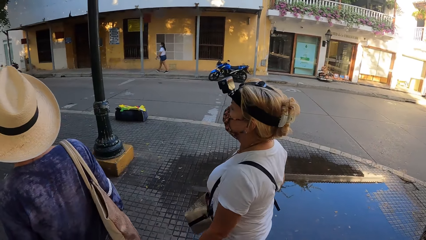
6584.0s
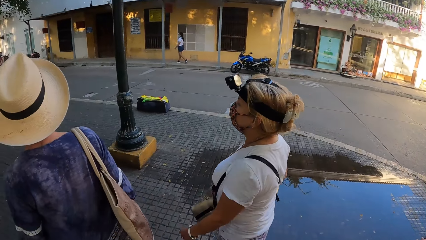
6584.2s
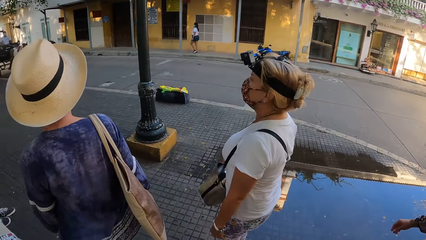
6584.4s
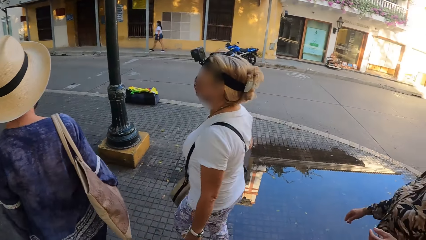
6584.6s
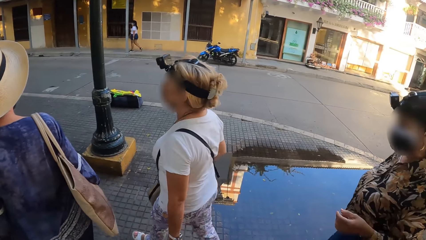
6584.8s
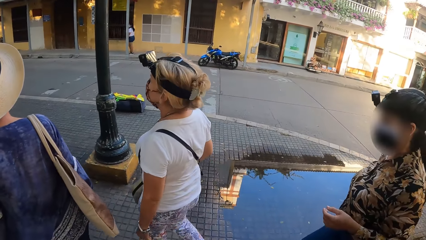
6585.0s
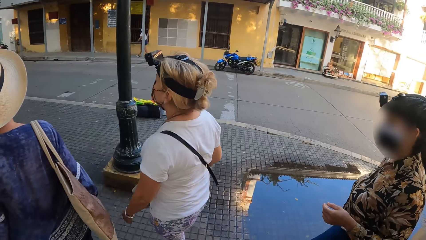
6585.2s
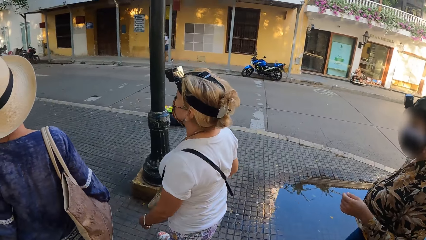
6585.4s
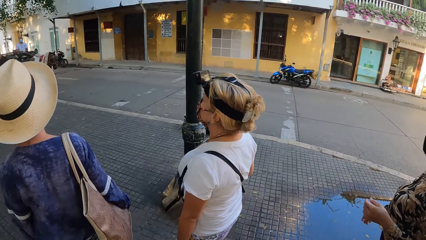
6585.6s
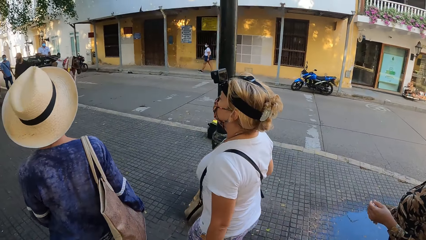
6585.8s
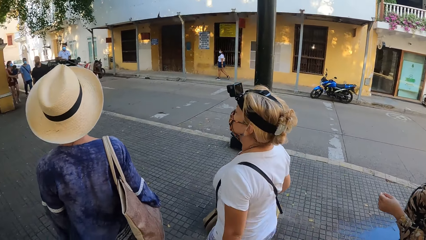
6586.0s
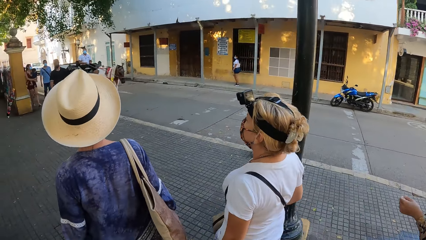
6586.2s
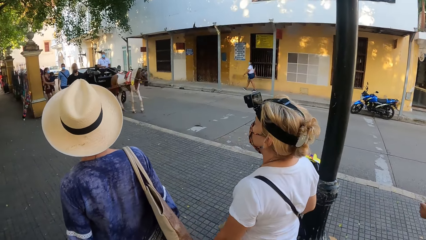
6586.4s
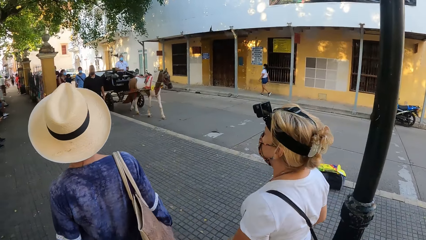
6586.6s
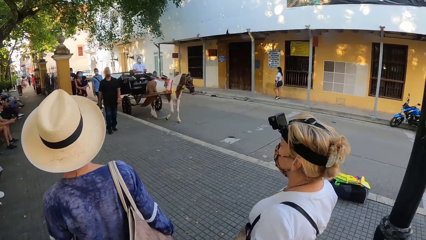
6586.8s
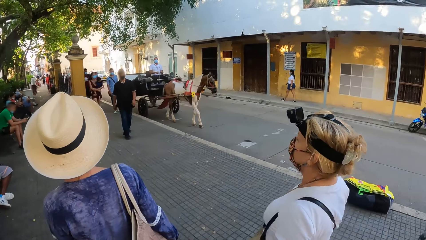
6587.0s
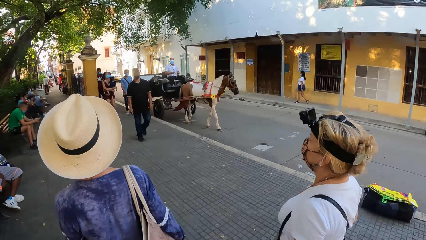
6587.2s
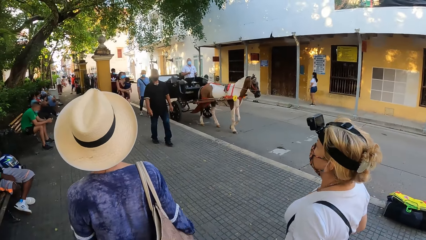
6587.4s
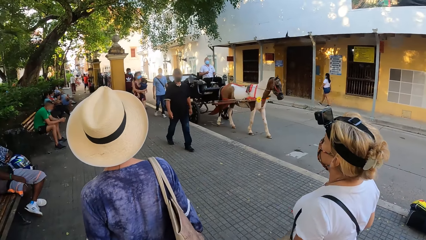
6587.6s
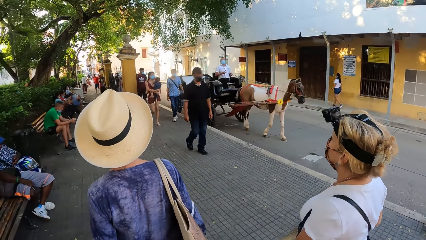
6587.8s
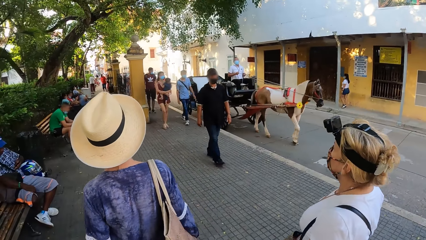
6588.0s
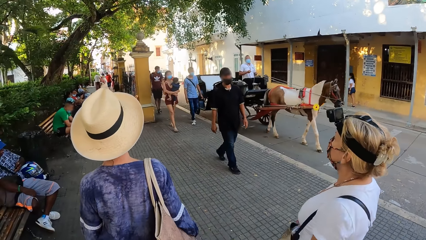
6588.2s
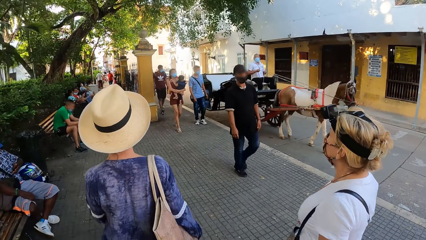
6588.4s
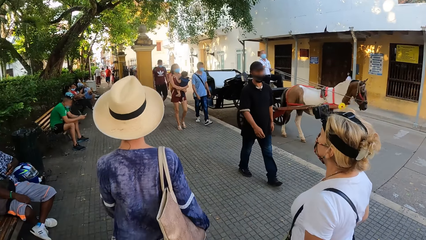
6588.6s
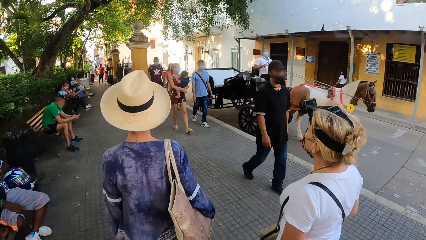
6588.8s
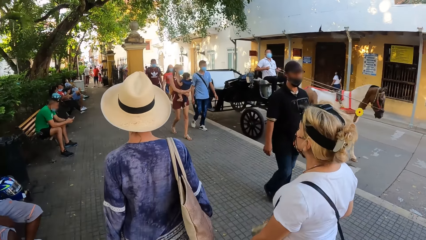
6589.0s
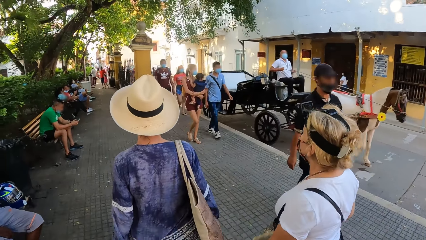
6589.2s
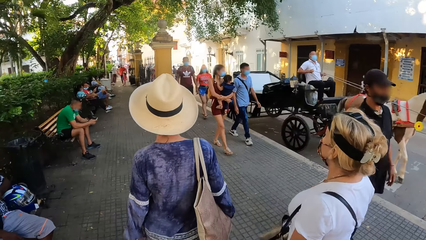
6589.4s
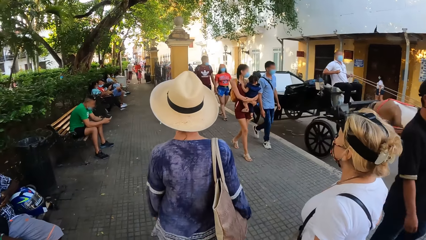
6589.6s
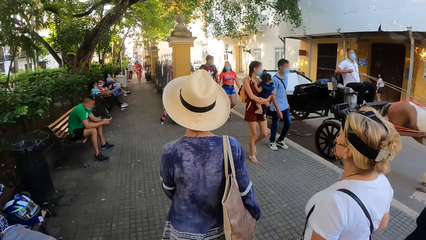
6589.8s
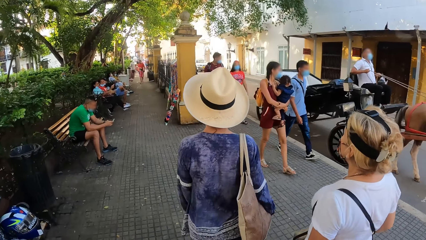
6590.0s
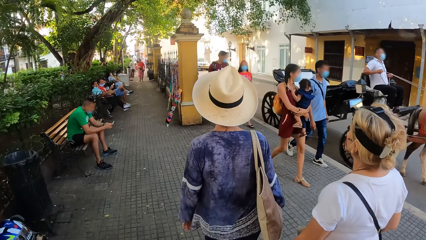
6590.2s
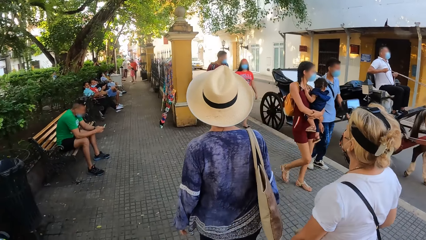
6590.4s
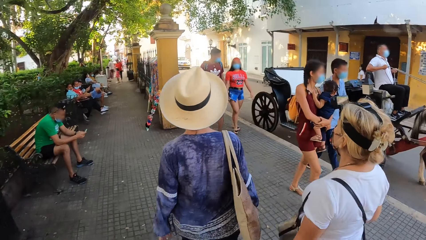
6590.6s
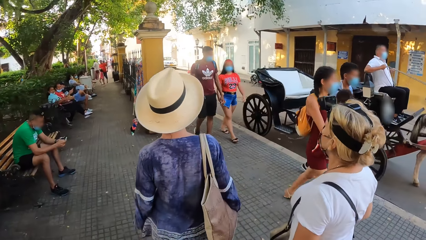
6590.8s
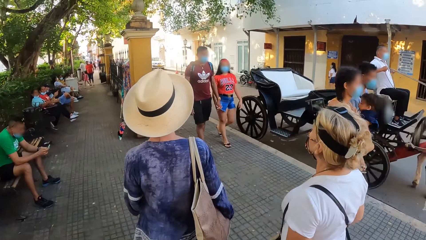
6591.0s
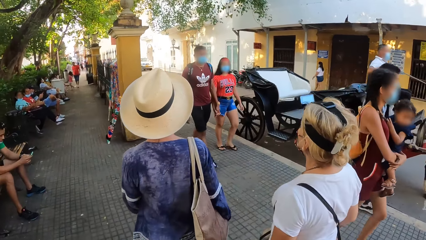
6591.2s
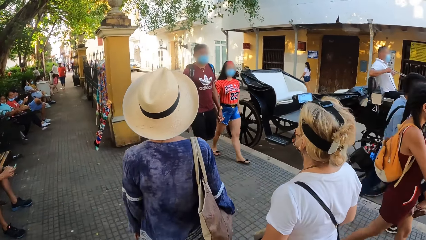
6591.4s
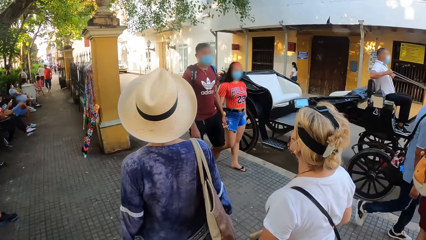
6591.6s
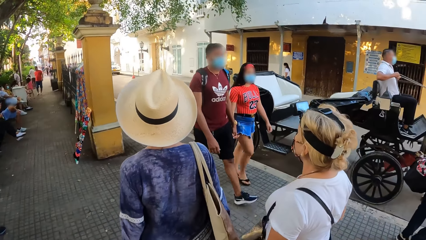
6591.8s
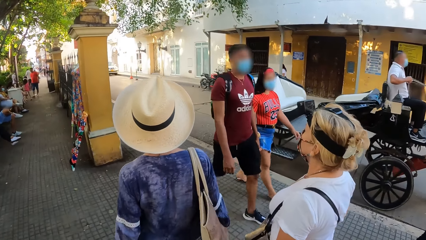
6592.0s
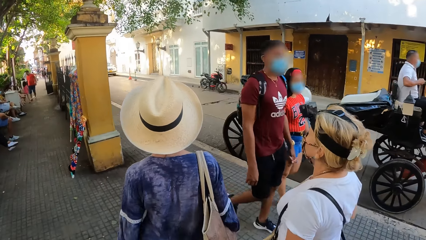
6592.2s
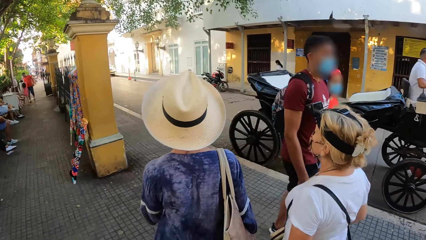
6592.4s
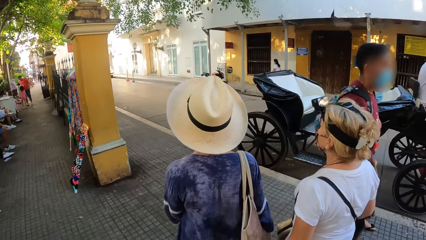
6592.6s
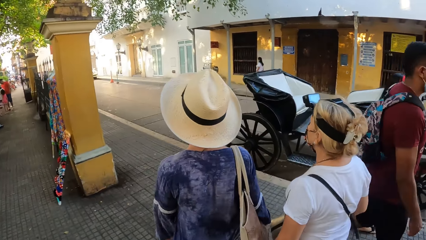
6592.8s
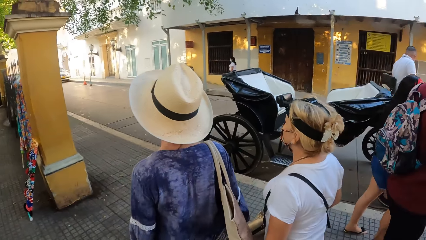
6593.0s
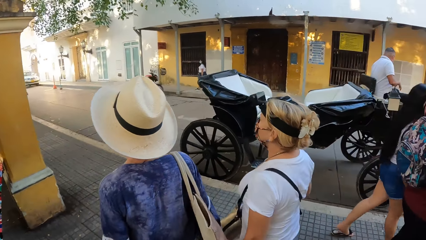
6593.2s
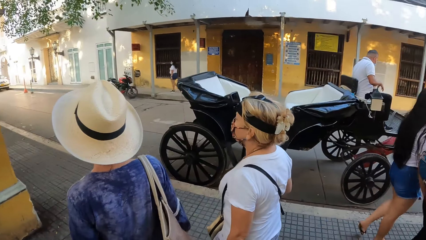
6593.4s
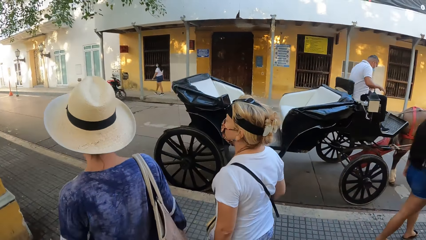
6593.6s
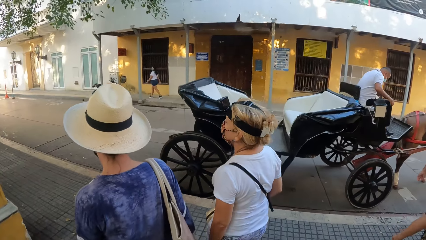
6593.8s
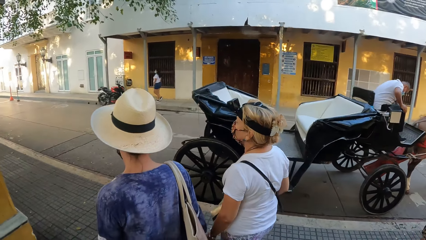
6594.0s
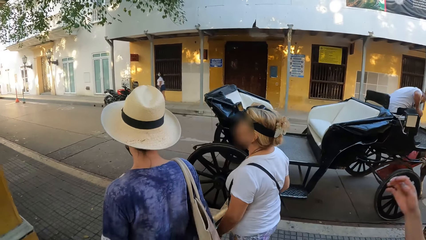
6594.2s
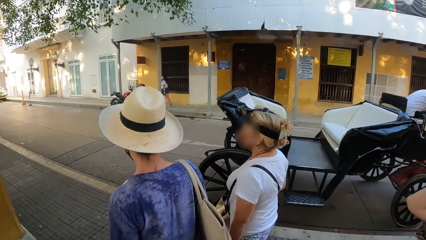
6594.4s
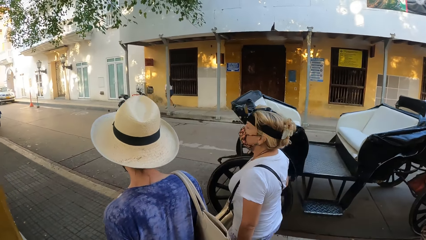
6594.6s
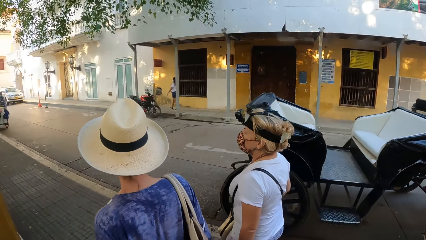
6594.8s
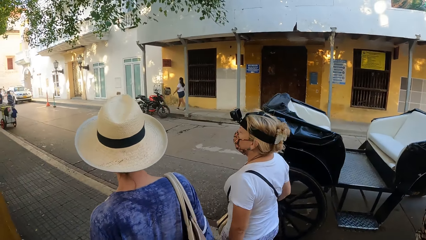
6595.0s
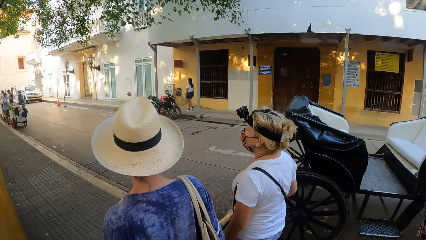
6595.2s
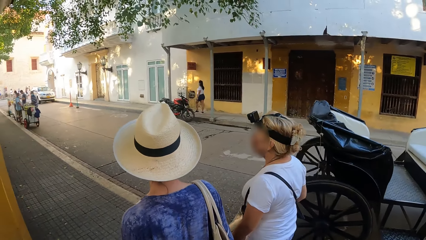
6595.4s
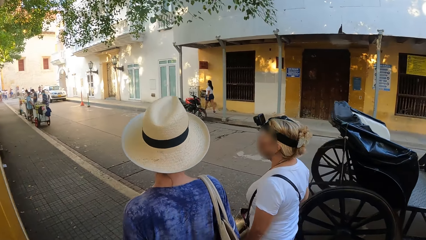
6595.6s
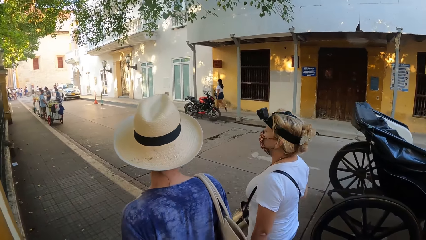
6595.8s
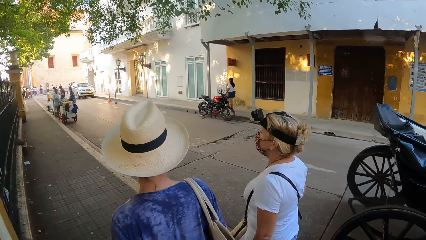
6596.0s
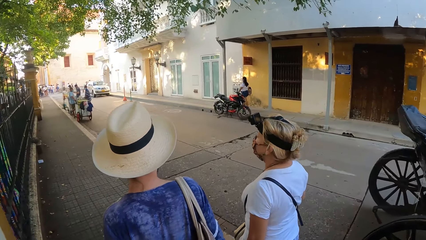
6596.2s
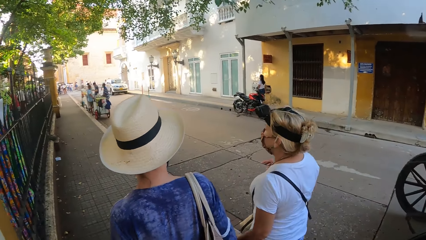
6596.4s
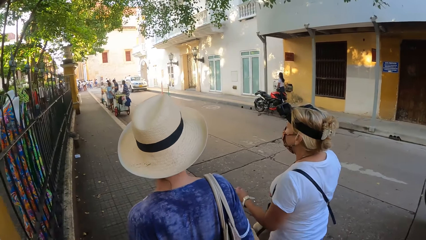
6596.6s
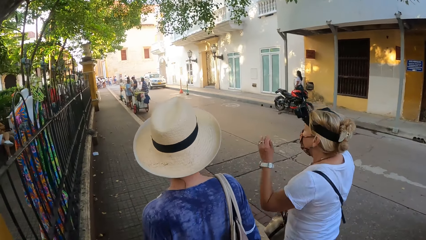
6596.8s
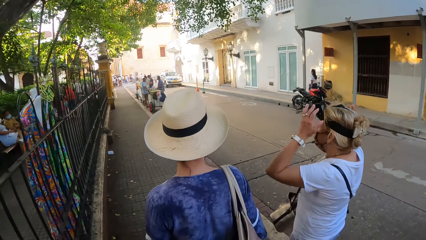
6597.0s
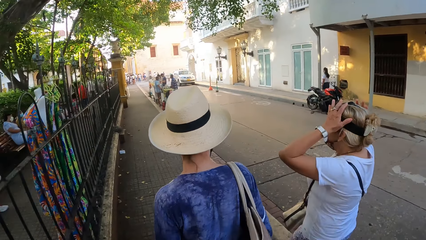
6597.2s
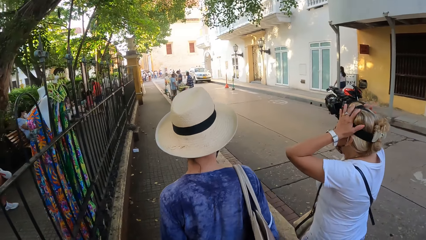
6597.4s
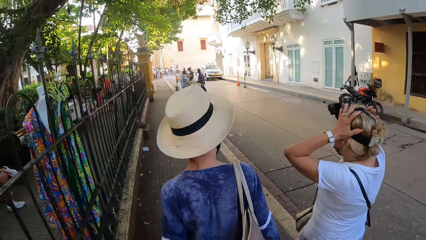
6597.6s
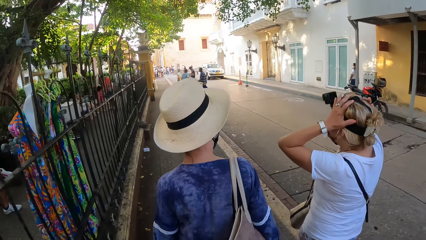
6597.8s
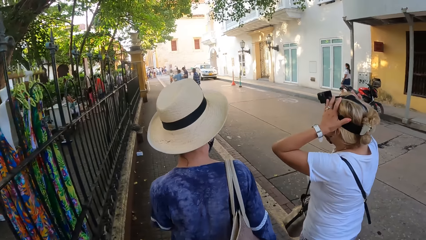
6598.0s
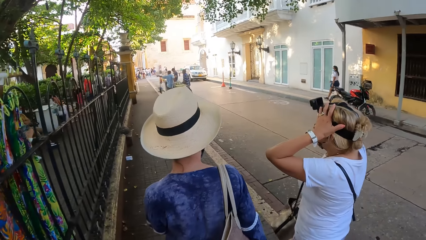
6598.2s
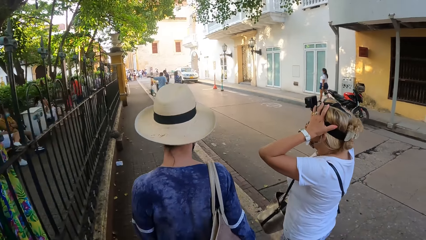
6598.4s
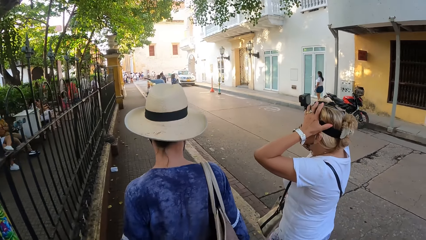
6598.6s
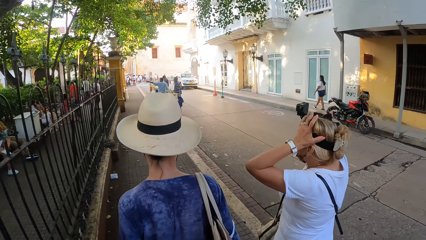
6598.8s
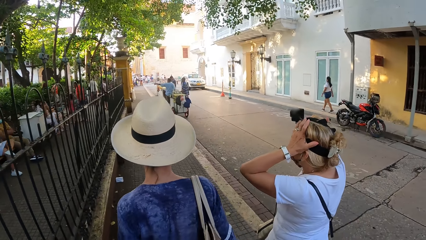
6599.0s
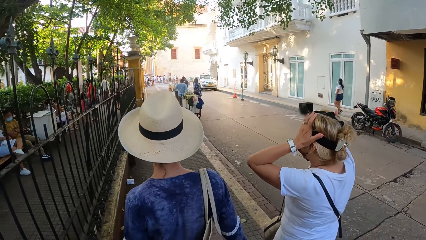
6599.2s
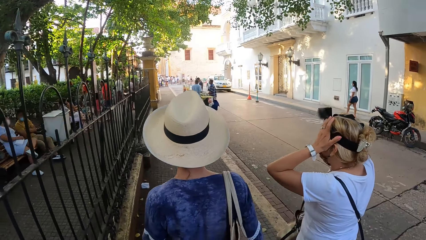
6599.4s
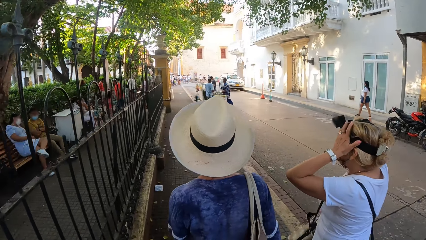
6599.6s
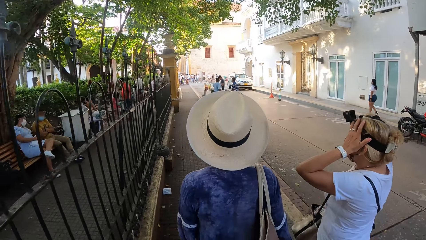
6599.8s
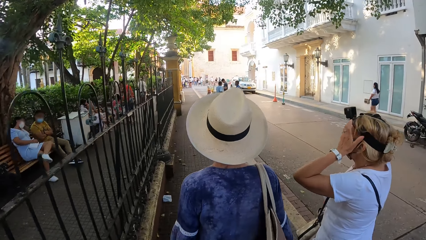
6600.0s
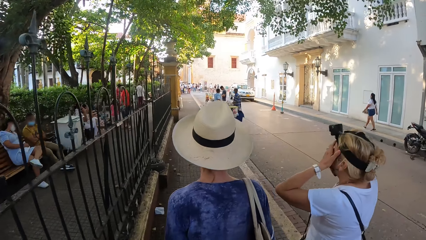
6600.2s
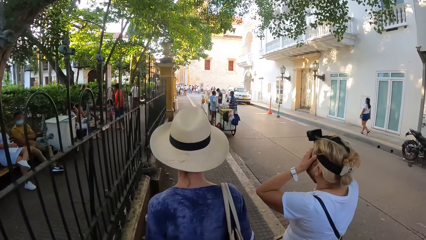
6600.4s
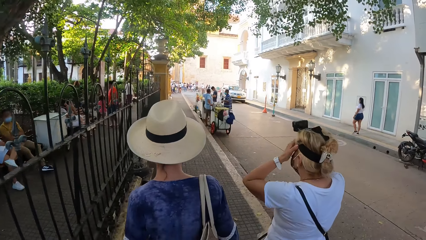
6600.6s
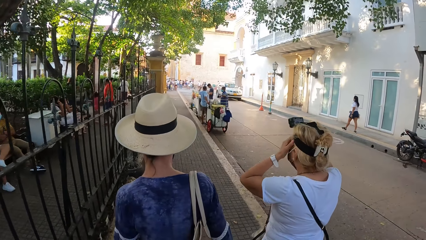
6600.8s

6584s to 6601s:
A man walks past the camera wearer. A group of people walks past them. A horse carriage drives past them. The woman adjusts a camera on her head with her hands.
